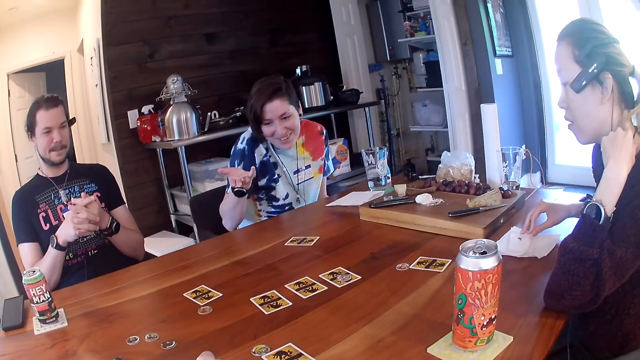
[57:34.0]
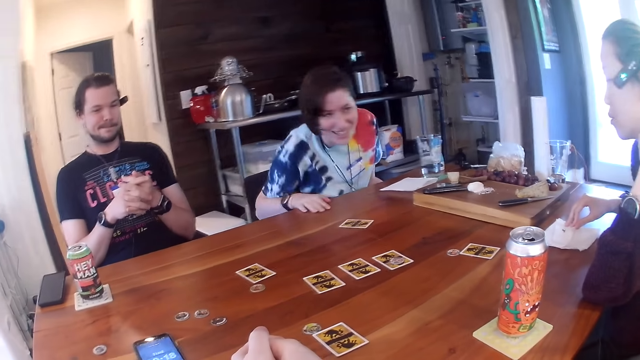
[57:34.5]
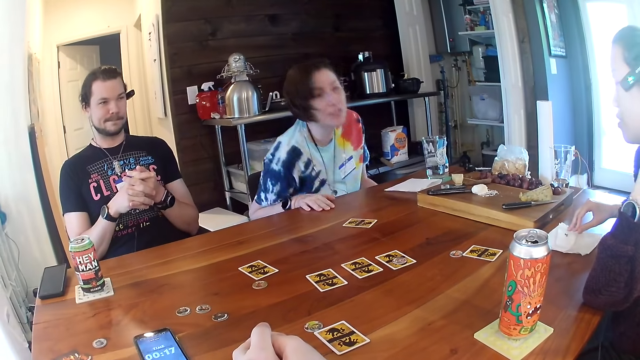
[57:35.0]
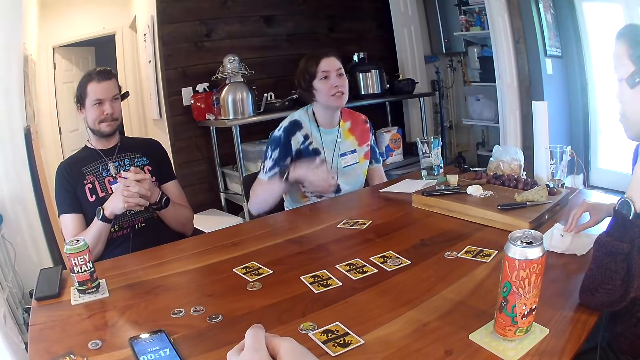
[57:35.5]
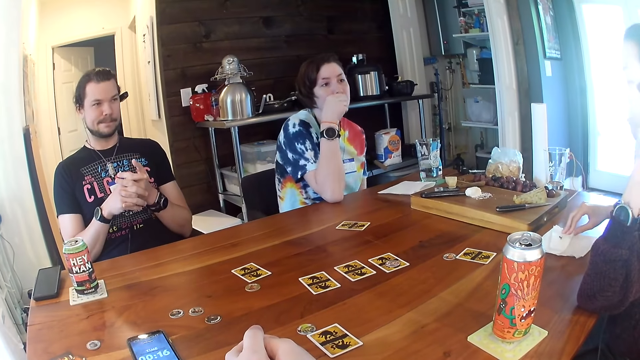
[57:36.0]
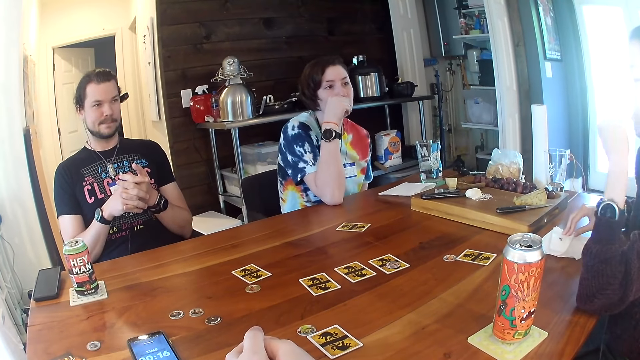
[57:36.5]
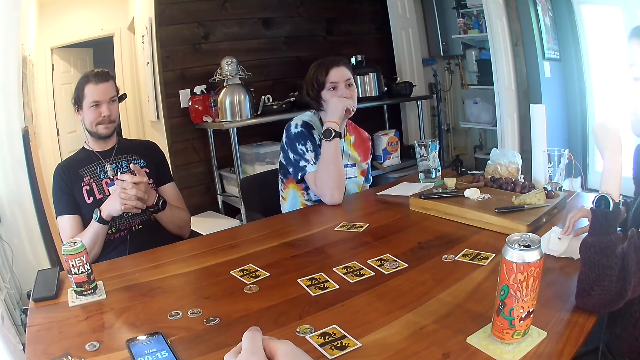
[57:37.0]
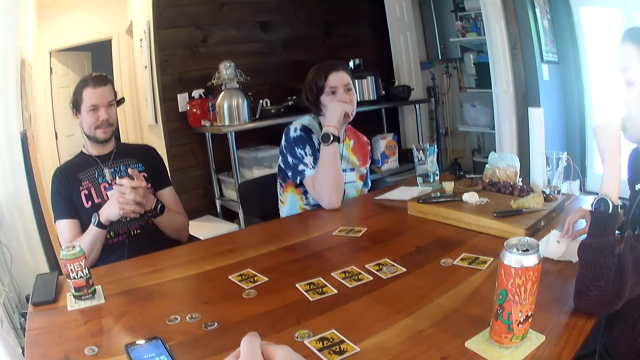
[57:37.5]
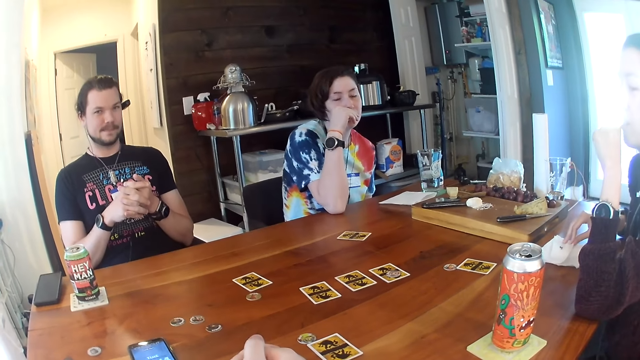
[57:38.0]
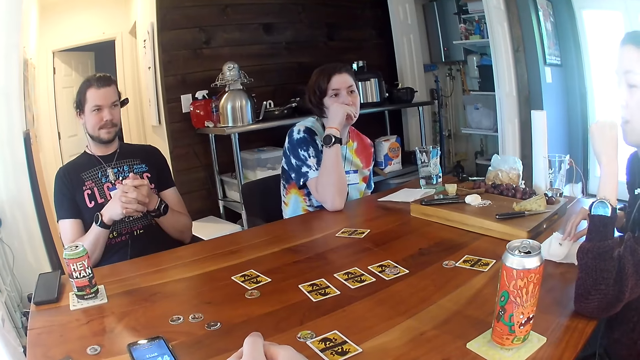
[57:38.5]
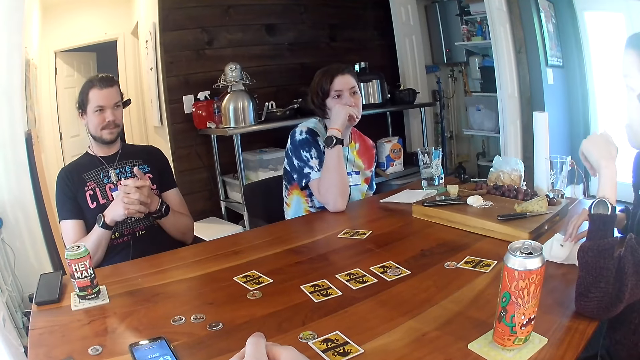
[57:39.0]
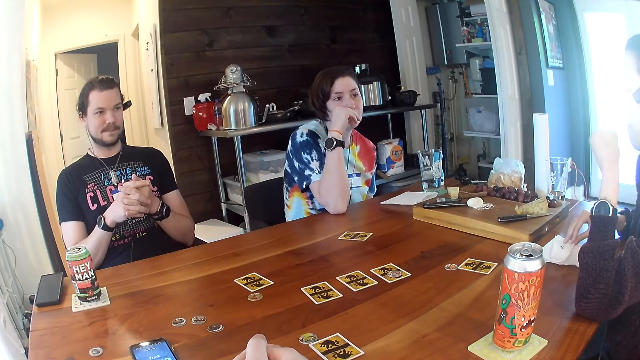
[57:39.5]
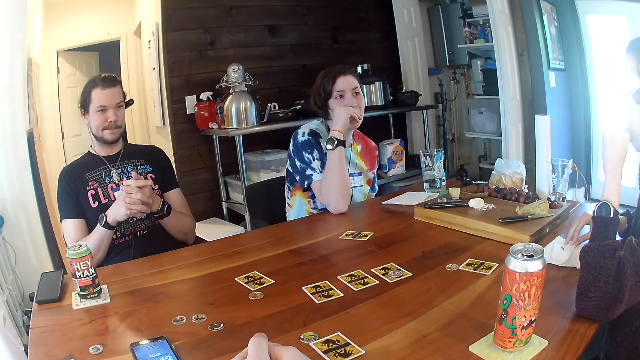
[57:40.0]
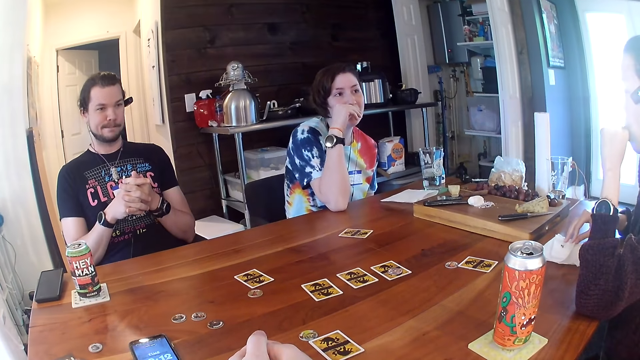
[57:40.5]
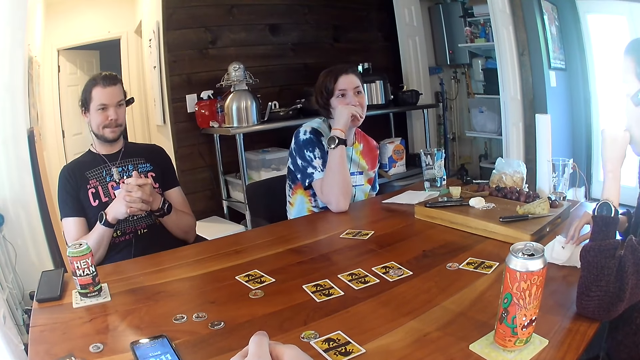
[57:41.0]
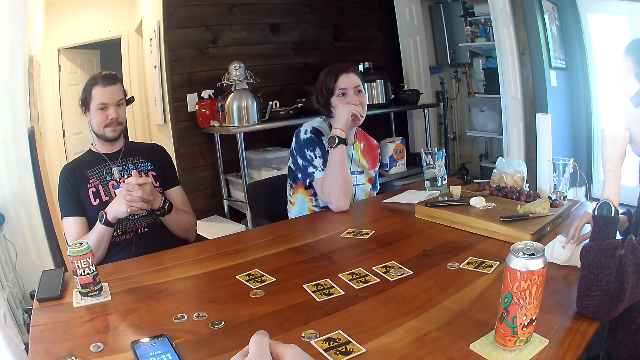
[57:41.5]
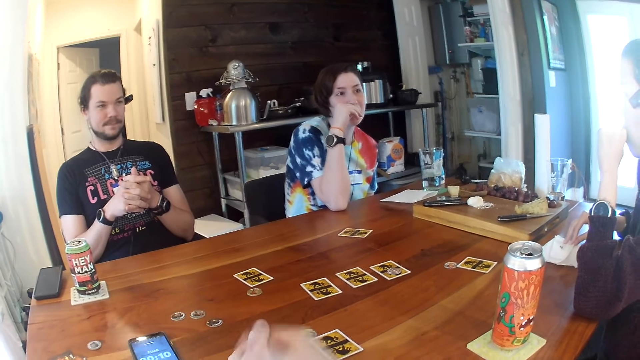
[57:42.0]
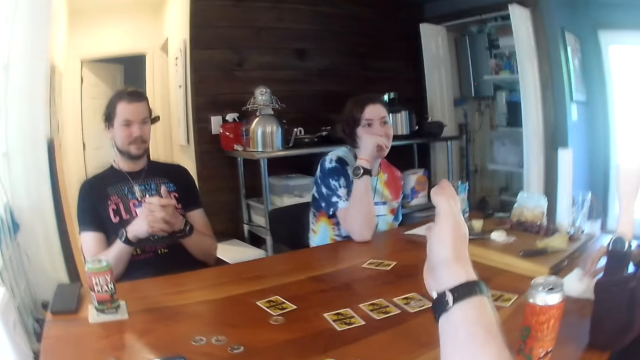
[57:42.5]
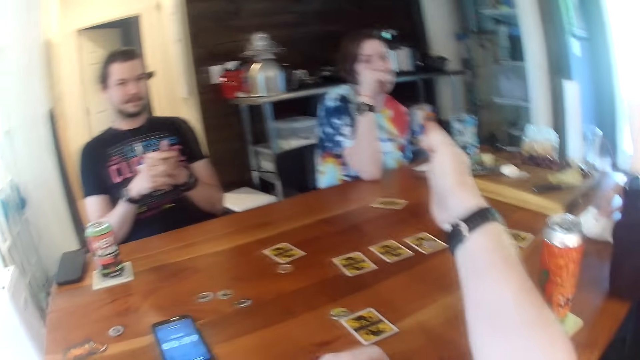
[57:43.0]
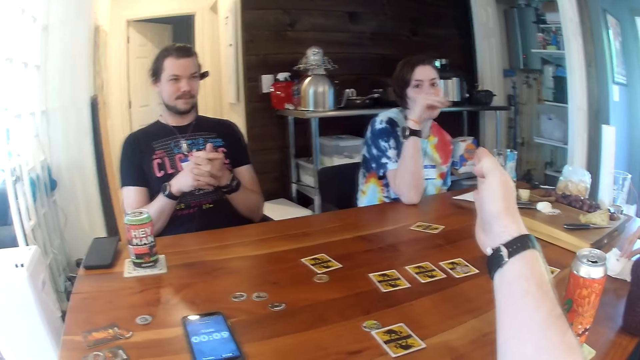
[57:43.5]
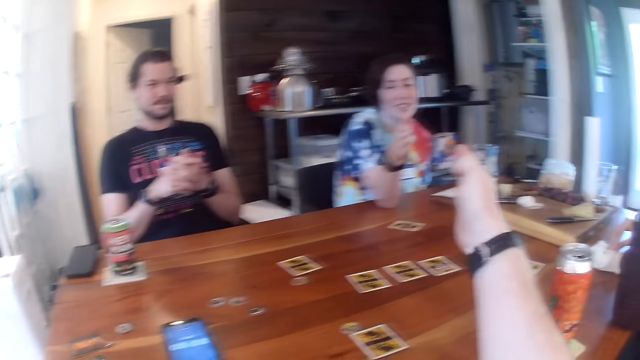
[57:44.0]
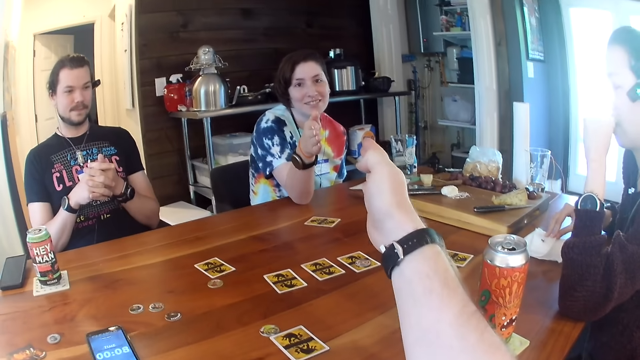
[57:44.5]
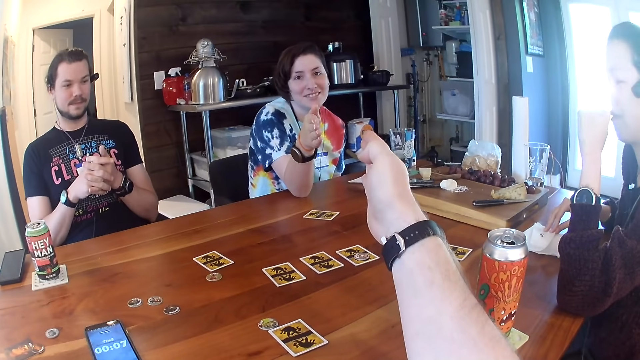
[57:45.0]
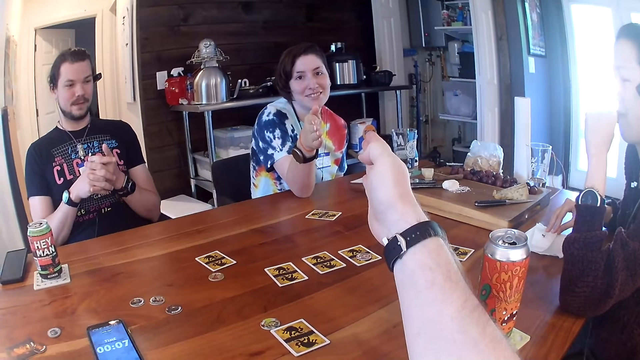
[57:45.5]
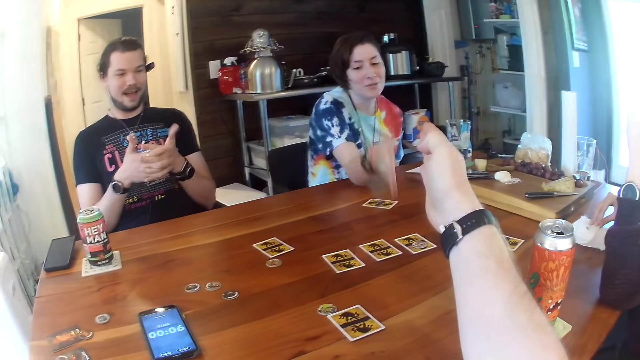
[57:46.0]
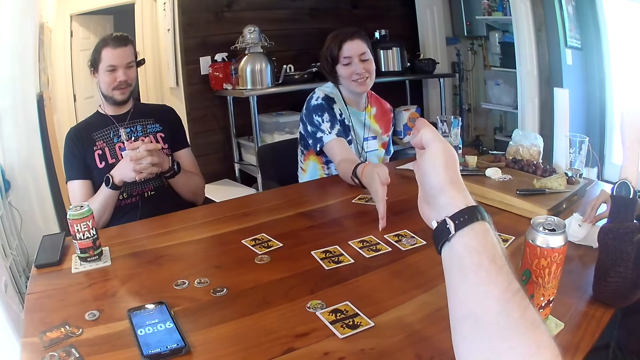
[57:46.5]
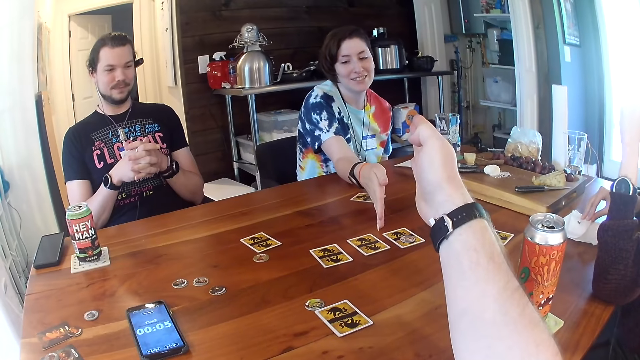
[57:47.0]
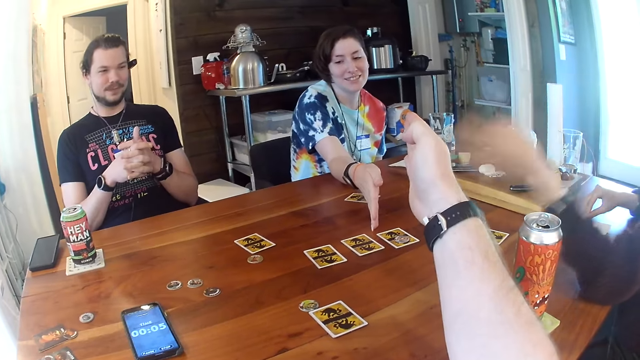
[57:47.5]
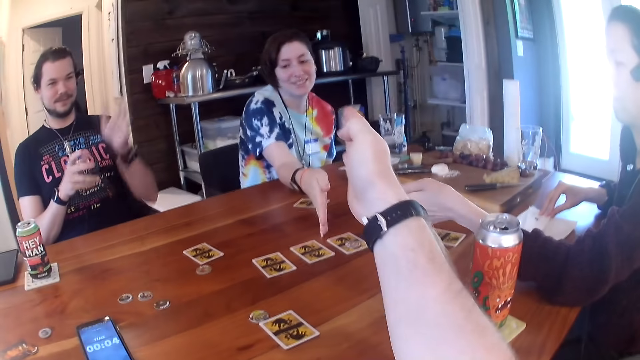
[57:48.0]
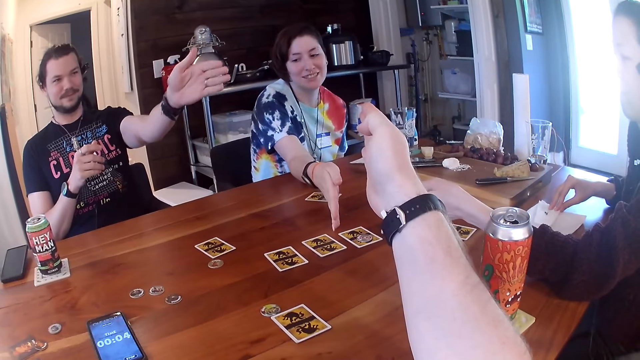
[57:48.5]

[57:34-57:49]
A woman converses. The camera wearer points at another woman. The other woman points at a card.

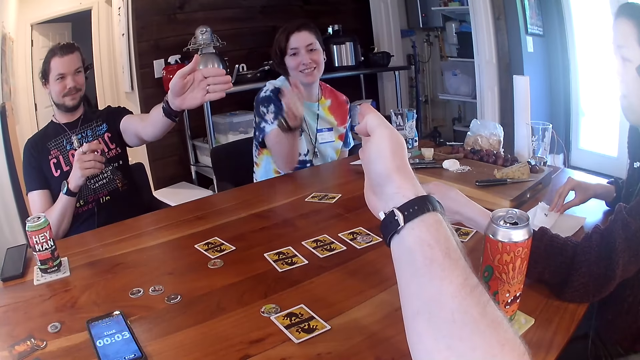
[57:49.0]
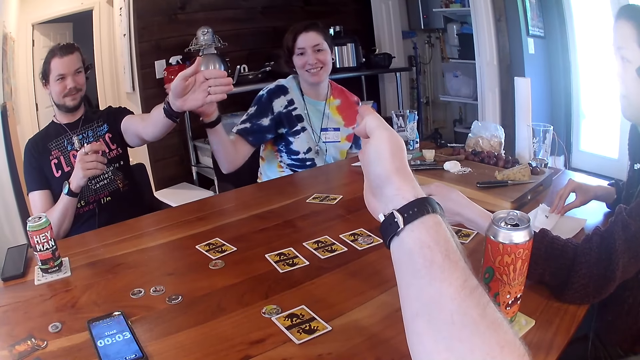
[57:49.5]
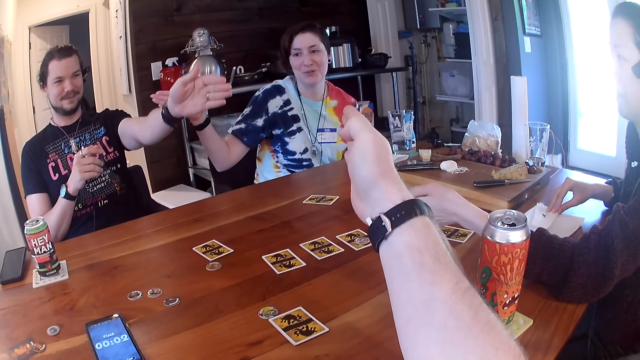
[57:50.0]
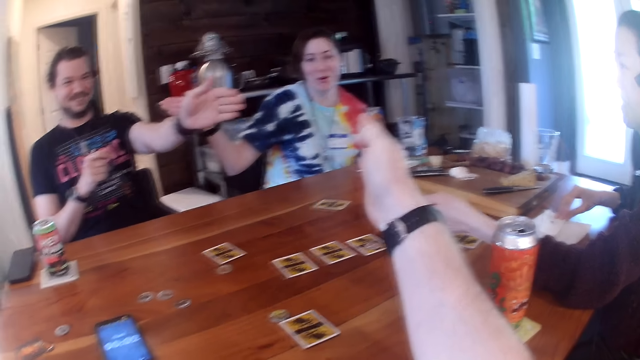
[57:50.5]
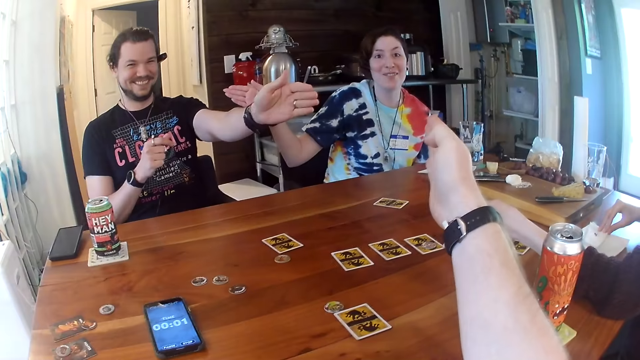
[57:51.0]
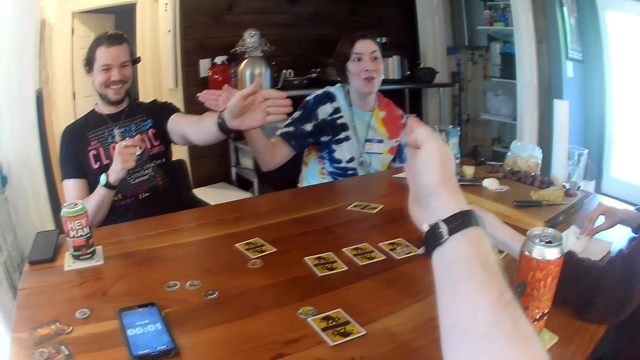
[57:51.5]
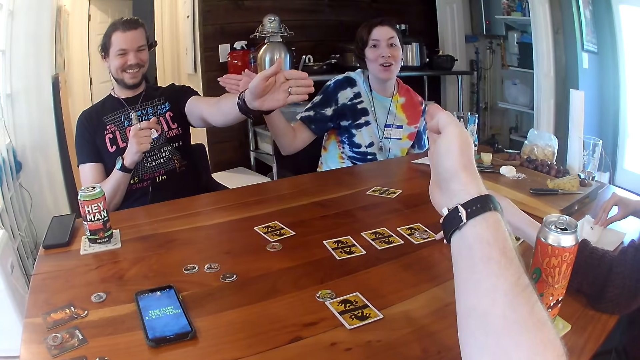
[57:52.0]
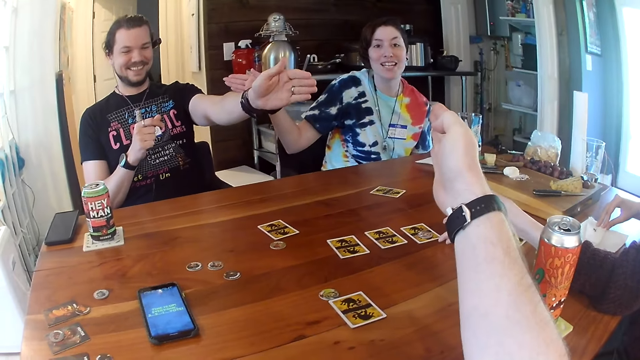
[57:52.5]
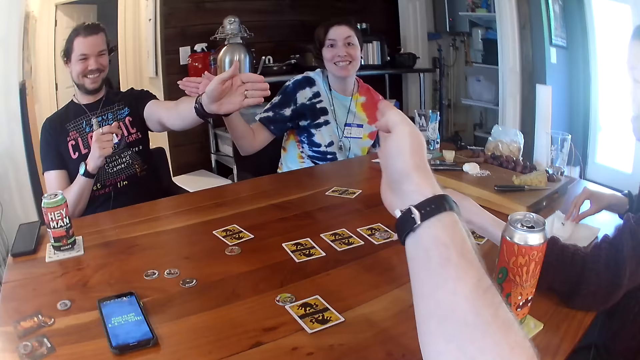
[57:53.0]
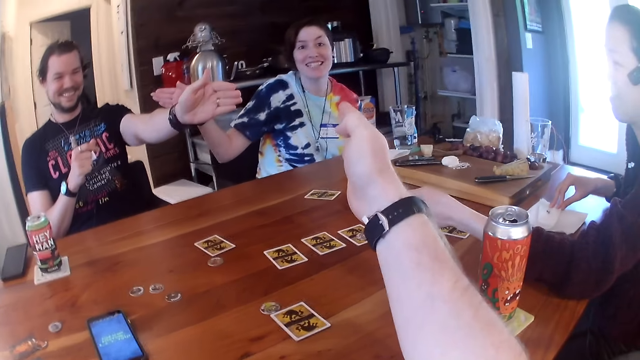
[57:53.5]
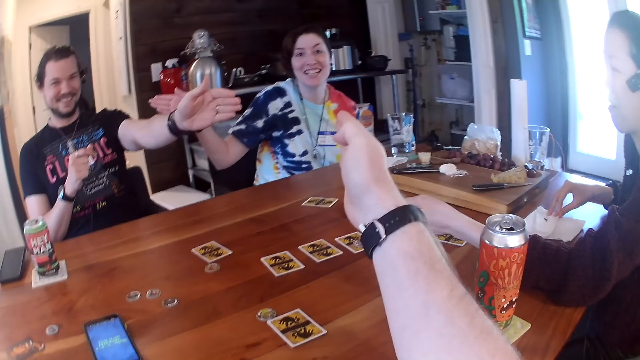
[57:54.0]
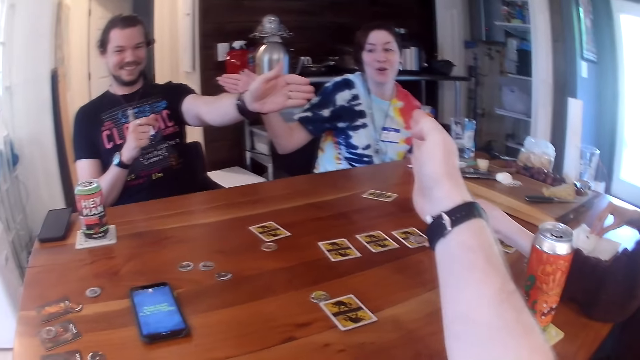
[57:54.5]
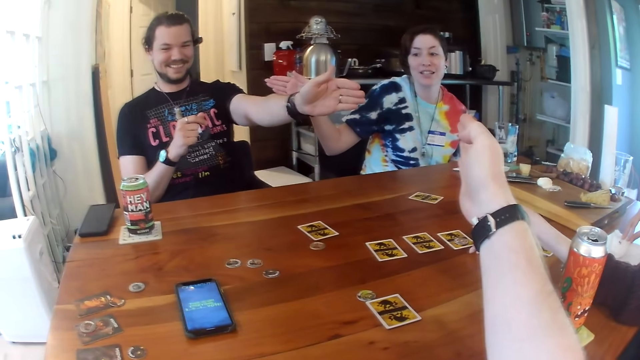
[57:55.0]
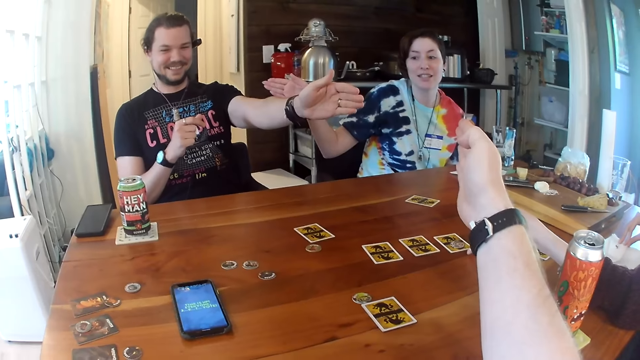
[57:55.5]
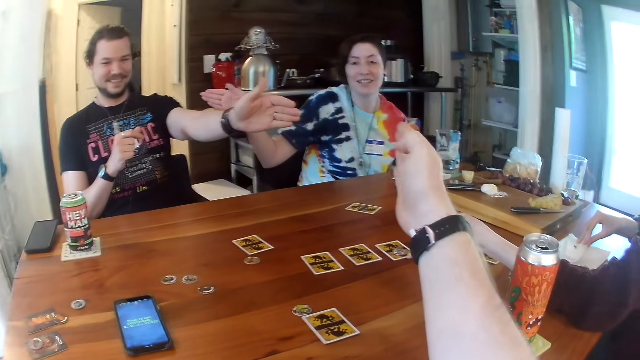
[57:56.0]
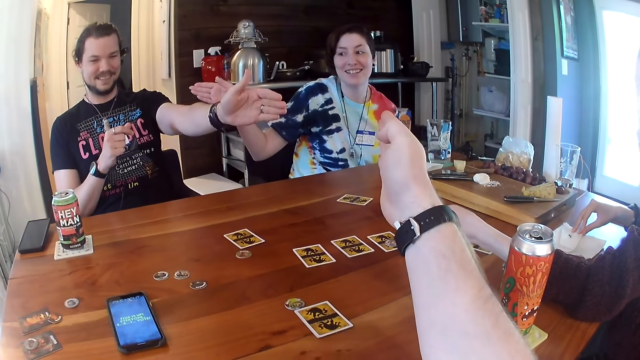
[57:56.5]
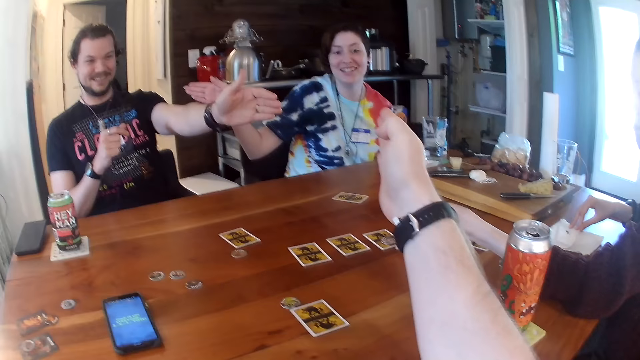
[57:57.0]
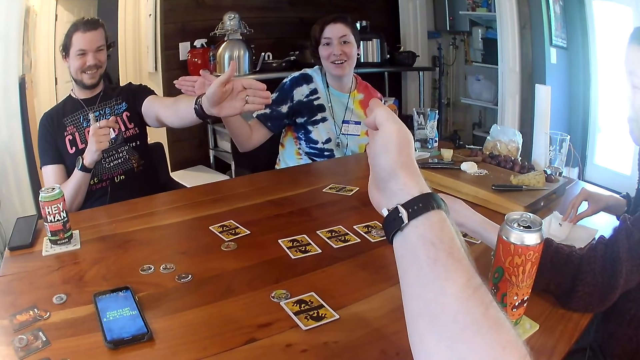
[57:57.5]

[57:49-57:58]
A woman converses. The camera wearer converses.
